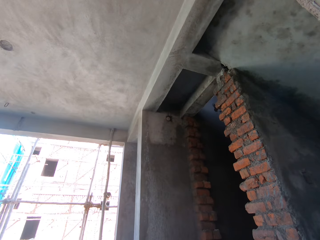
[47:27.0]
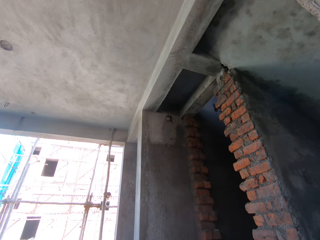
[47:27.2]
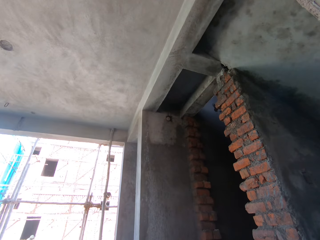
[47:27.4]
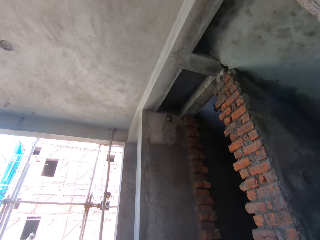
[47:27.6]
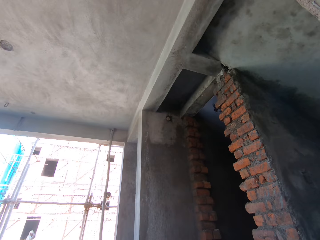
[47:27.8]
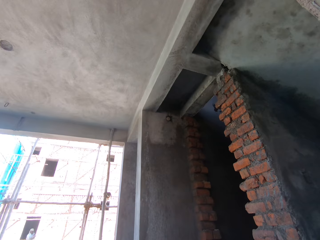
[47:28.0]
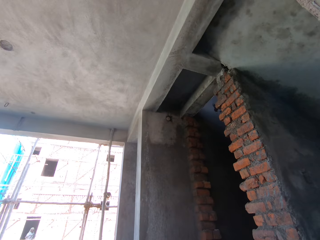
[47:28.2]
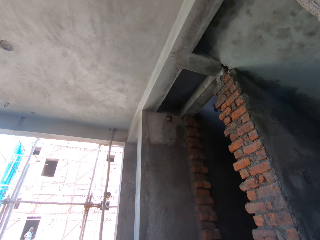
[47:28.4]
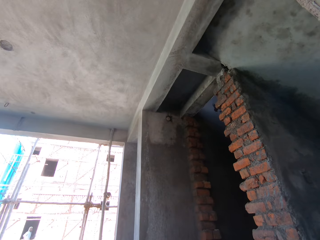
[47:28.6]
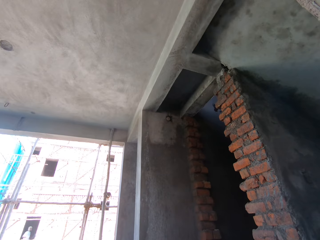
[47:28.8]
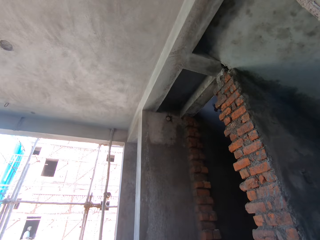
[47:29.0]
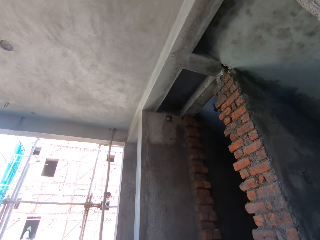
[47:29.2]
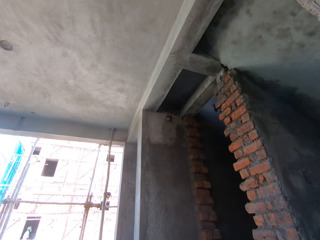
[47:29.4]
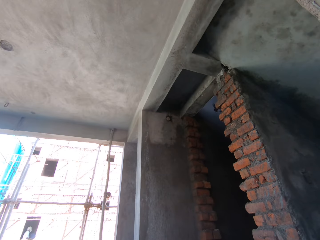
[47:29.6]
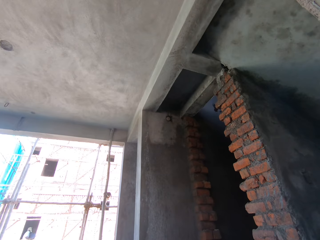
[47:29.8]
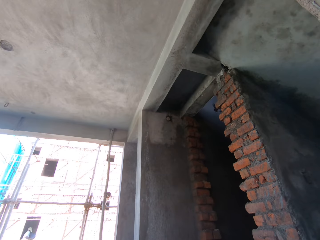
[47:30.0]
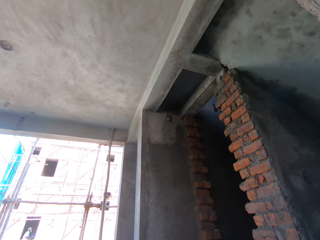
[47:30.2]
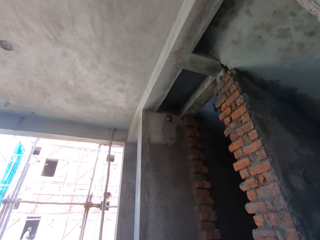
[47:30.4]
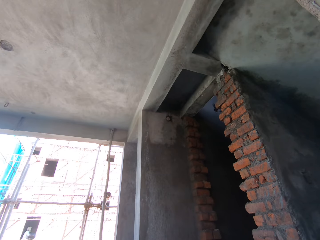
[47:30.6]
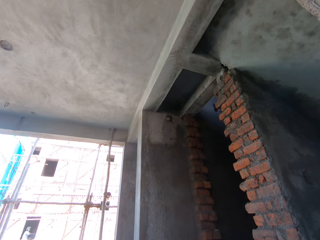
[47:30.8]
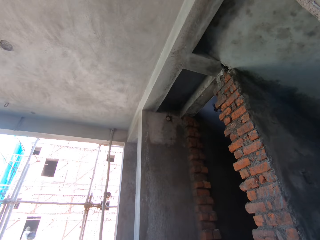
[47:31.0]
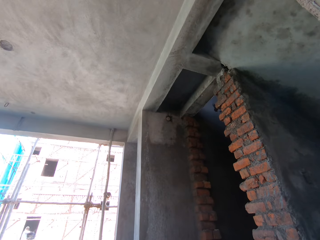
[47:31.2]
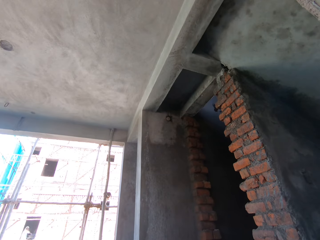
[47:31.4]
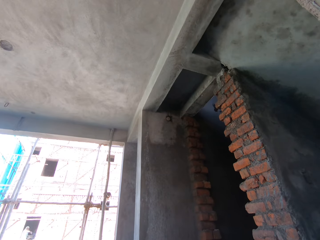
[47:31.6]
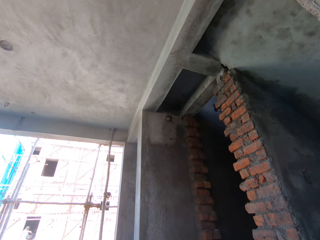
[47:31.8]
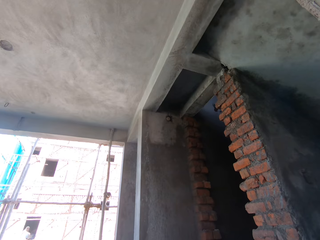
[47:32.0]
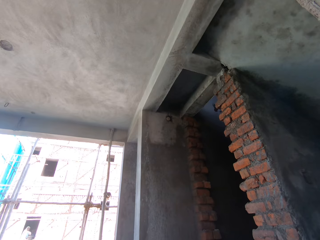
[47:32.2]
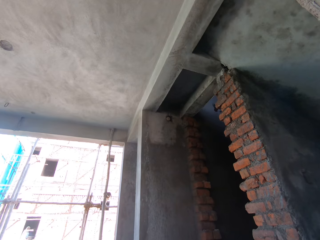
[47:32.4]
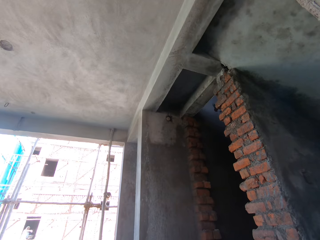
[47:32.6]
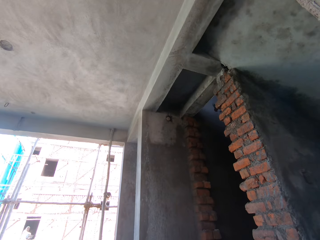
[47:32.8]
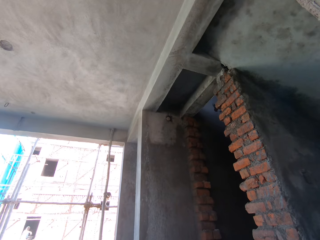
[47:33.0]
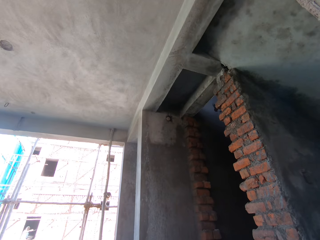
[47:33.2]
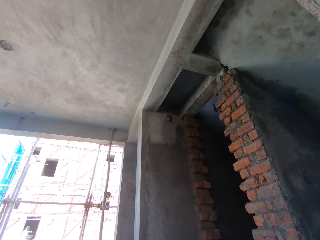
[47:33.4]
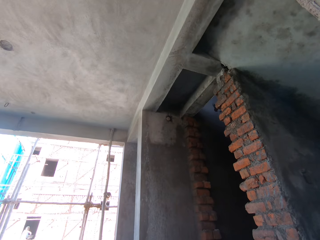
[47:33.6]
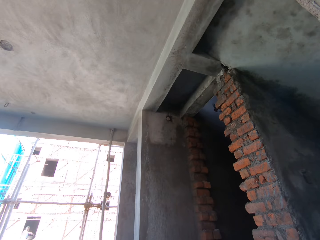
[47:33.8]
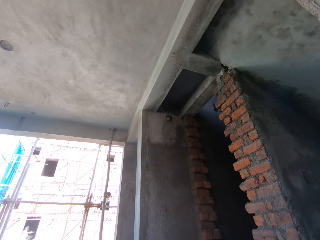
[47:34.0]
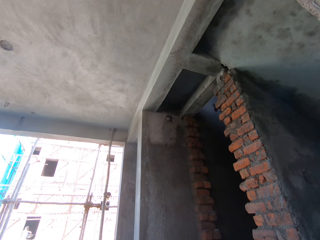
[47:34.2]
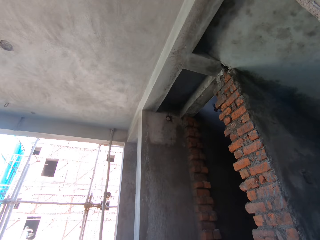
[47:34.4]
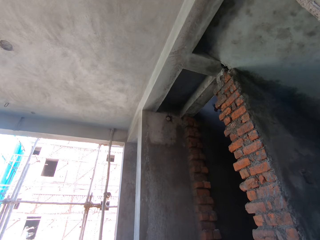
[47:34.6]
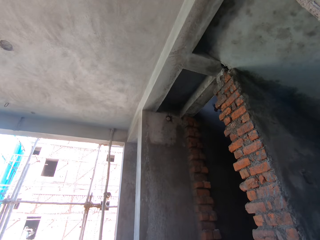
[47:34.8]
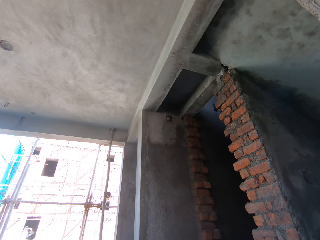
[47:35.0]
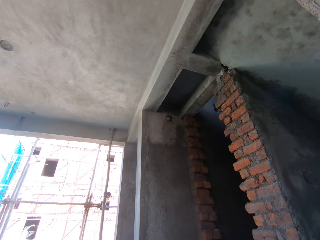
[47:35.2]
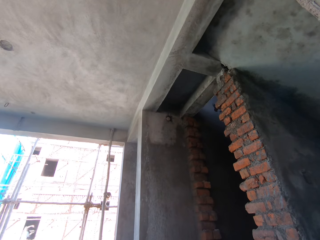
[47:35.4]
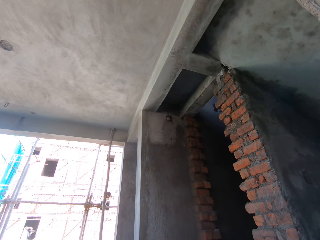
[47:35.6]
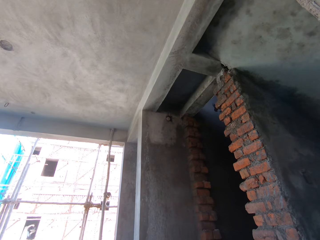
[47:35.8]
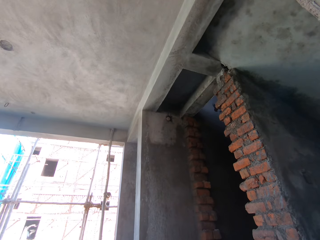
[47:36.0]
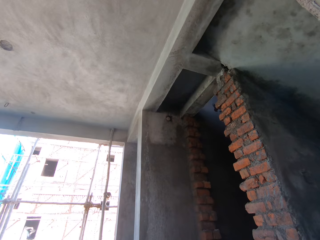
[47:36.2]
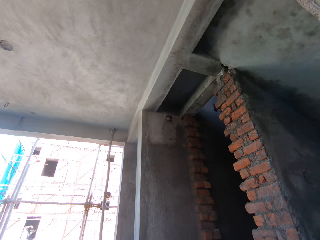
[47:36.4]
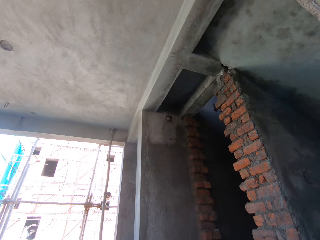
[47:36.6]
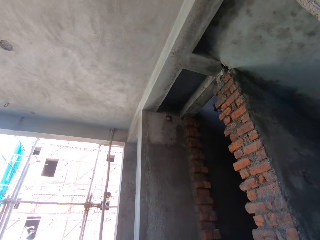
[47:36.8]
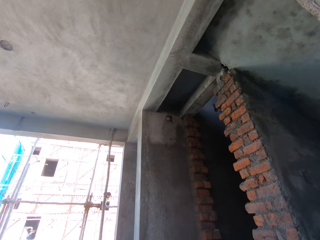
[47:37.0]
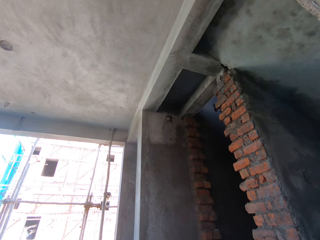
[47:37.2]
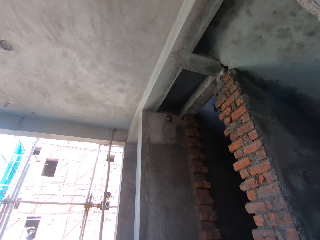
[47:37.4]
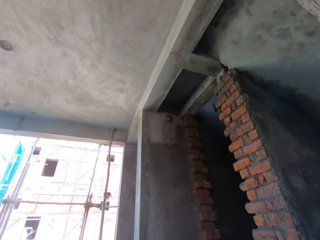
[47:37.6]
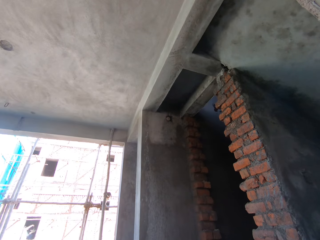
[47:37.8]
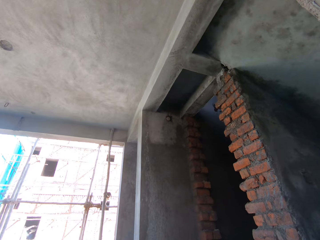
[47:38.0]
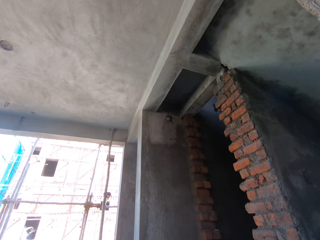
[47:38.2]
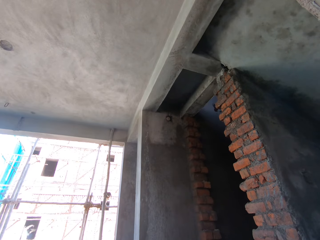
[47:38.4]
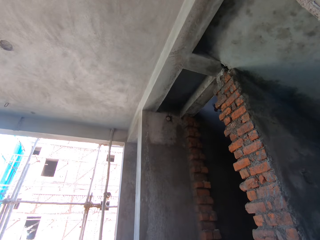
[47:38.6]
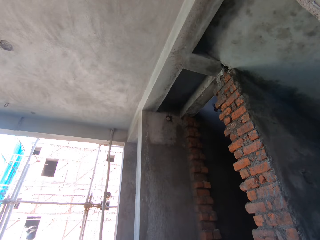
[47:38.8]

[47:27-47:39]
The man collects a bowl from another man with his left hand. The first man sprinkles the water from the bowl on the wall with his right hand.

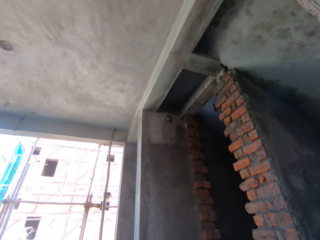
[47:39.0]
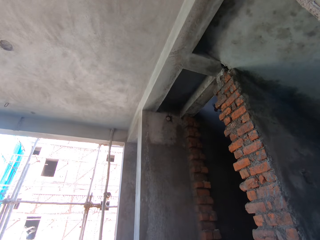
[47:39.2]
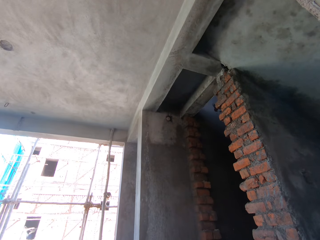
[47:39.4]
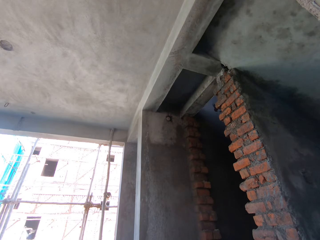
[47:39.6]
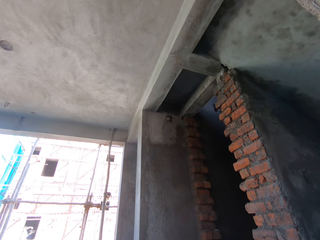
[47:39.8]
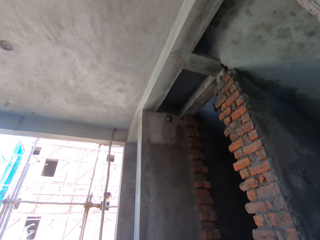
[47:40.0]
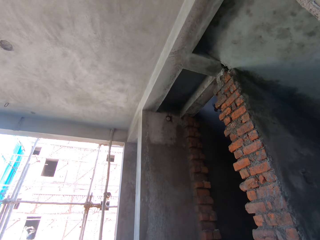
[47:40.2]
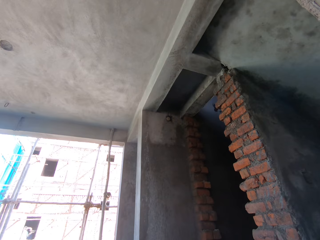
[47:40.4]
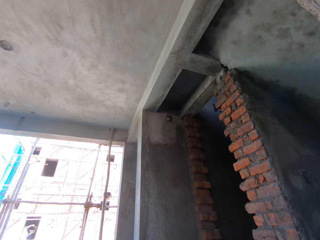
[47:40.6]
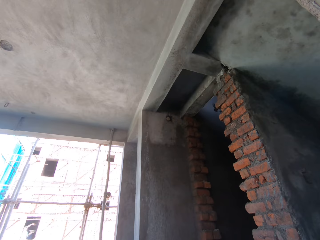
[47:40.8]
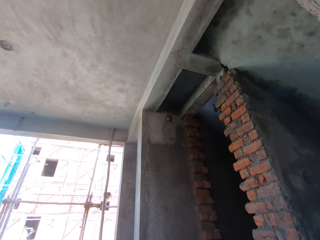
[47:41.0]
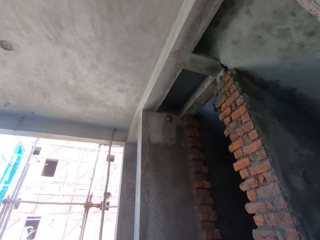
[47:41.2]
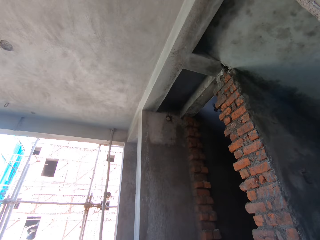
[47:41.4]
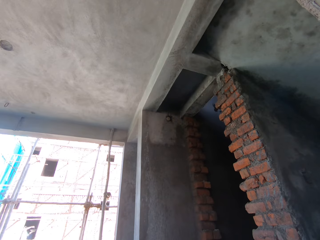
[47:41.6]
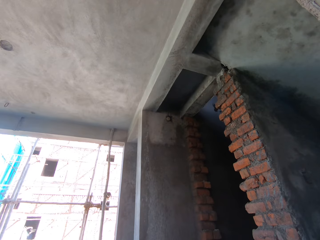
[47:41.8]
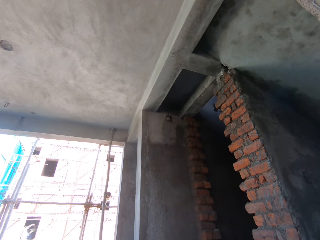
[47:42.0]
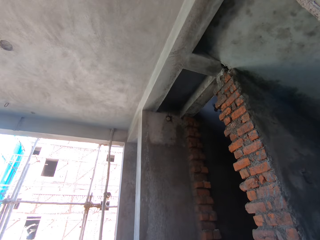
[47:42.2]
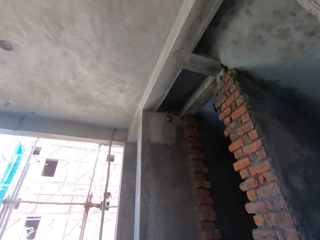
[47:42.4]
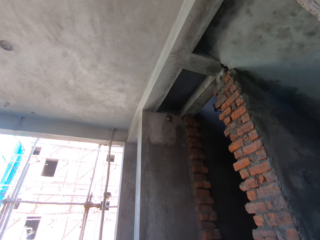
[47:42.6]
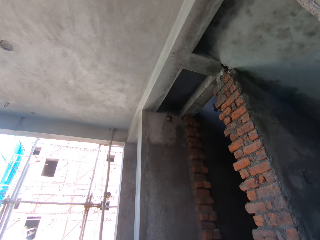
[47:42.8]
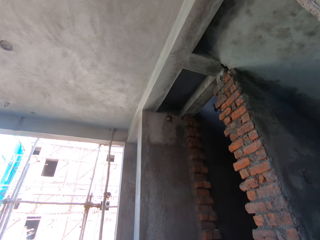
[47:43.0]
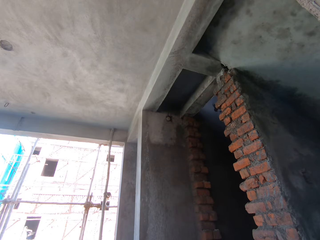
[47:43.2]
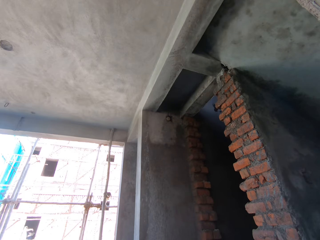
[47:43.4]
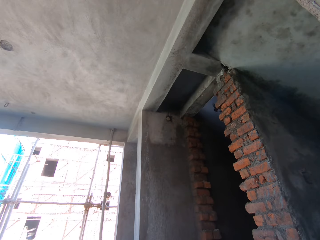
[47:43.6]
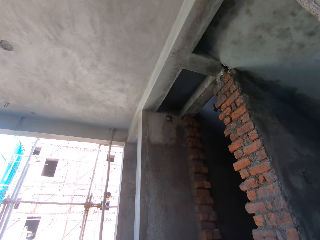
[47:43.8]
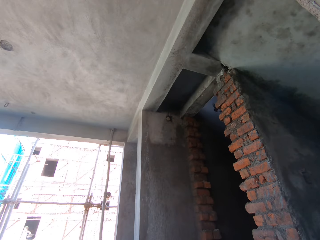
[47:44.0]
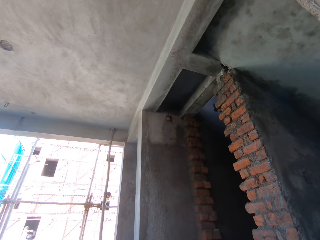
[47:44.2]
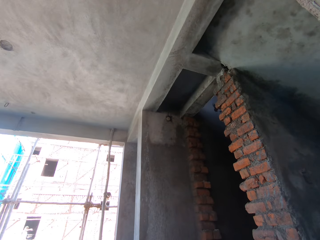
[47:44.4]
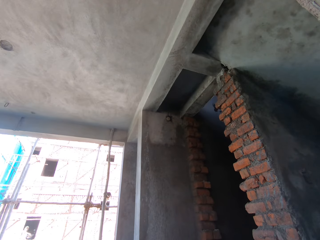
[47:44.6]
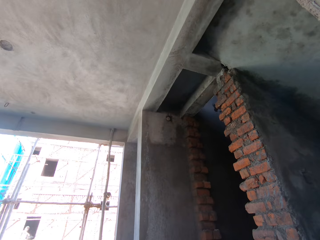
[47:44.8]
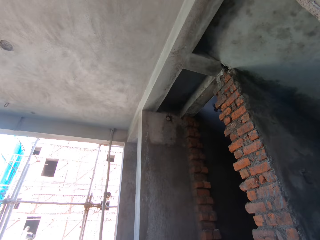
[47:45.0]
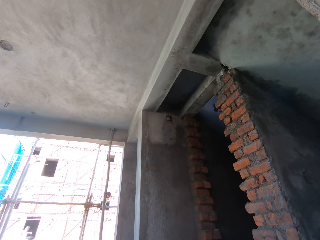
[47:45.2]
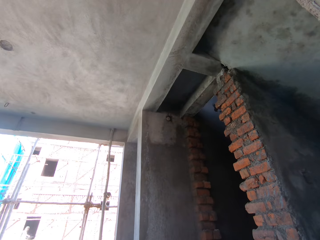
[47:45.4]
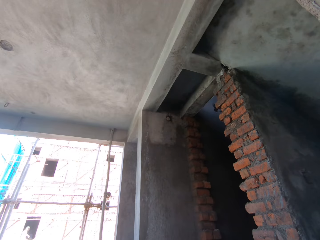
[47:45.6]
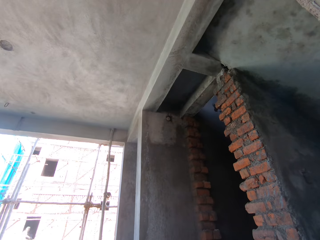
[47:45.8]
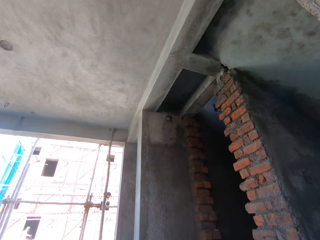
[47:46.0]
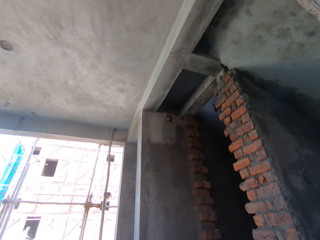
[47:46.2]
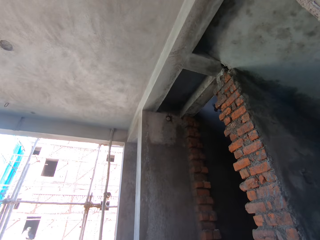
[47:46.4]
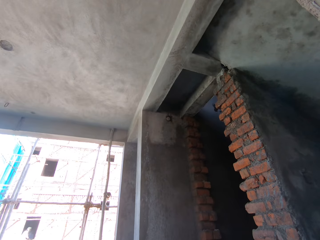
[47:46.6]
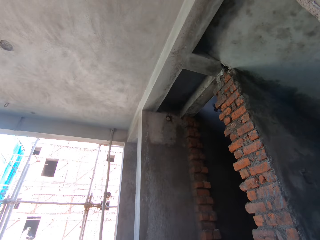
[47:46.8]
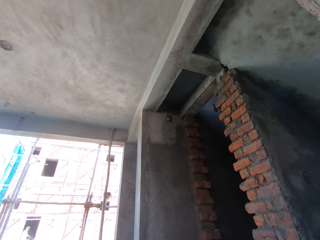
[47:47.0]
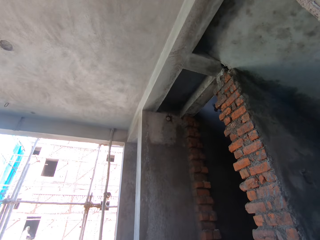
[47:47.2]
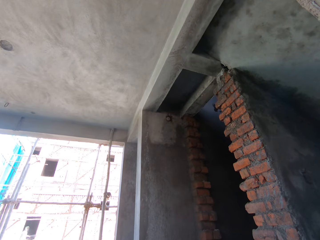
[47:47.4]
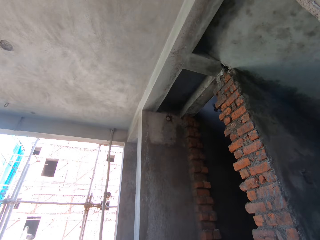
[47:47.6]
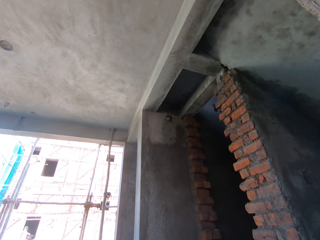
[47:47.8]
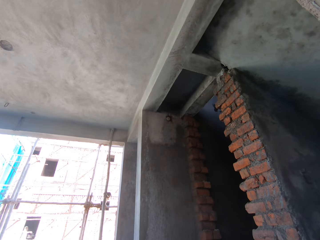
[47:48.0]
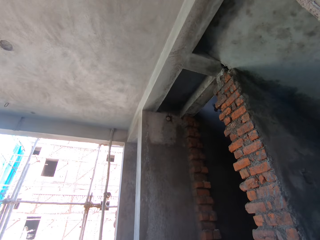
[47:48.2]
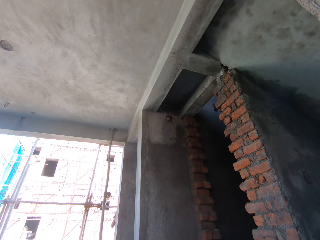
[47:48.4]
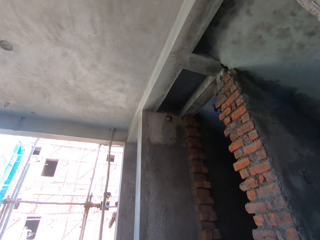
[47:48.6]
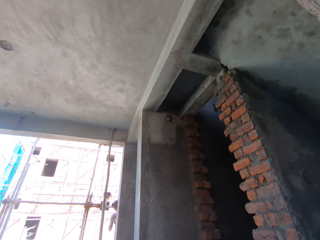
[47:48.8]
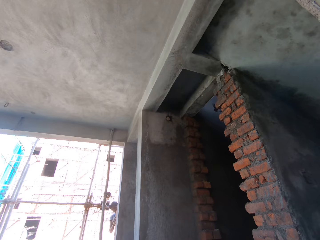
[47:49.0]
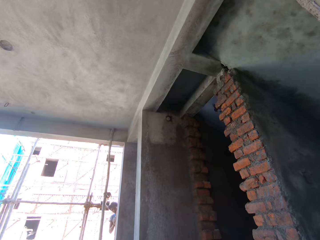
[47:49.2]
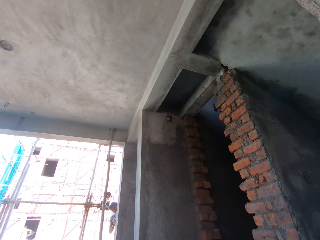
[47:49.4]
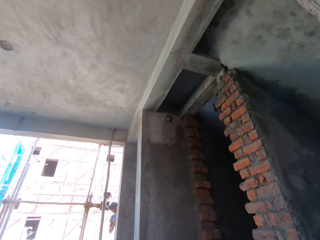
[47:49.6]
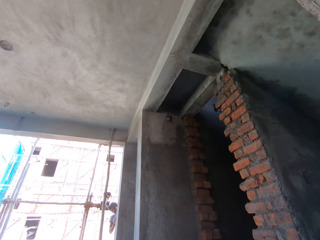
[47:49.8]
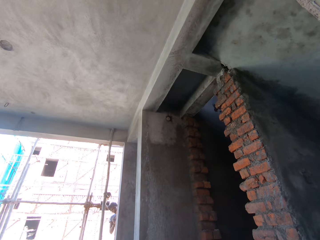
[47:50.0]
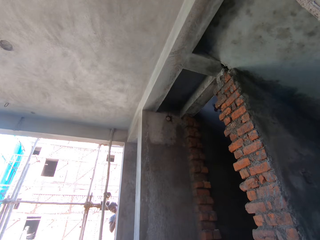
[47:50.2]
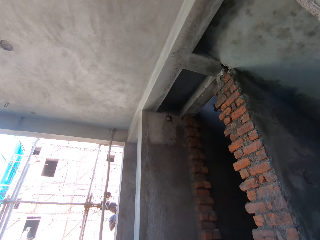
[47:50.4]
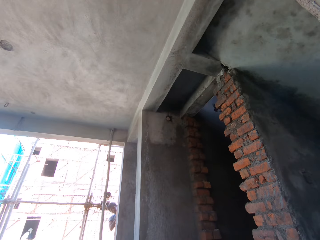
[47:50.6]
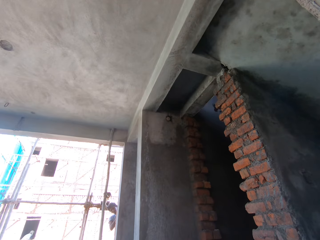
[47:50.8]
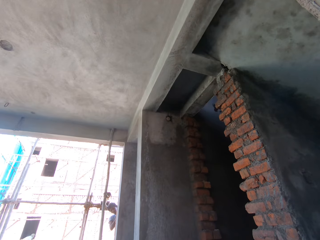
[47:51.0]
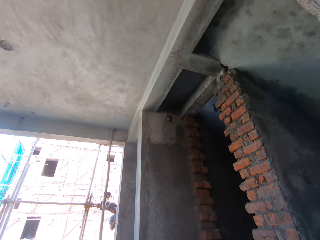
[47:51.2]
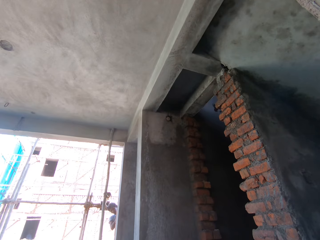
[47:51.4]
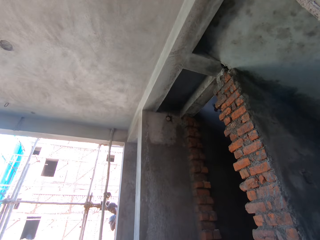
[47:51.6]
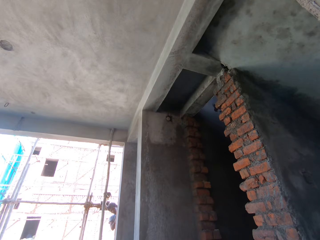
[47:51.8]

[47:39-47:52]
The man holds a door post with his right hand. Another man places the bowl on the ground with his left hand.
